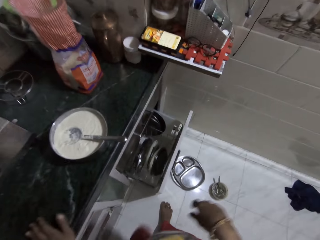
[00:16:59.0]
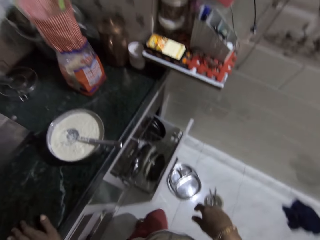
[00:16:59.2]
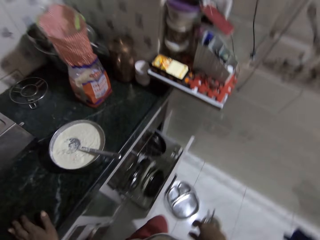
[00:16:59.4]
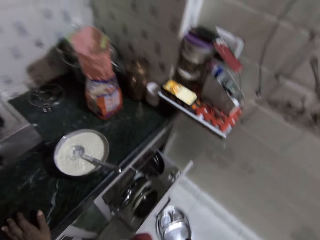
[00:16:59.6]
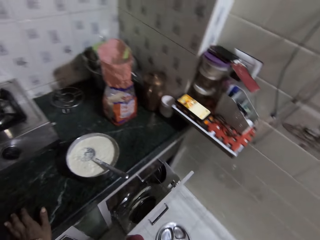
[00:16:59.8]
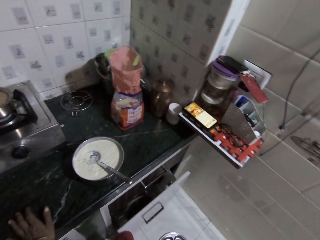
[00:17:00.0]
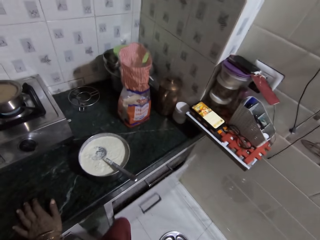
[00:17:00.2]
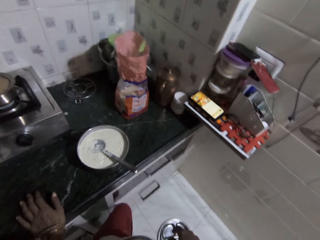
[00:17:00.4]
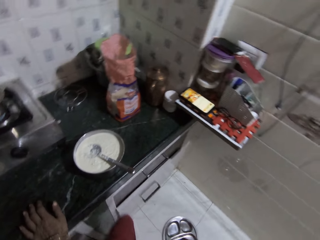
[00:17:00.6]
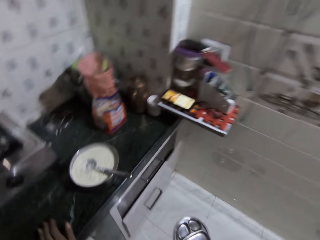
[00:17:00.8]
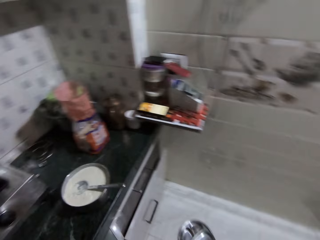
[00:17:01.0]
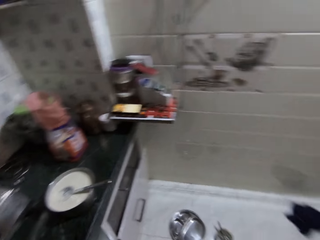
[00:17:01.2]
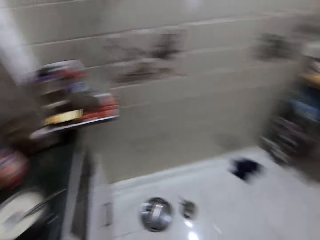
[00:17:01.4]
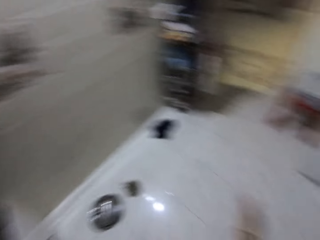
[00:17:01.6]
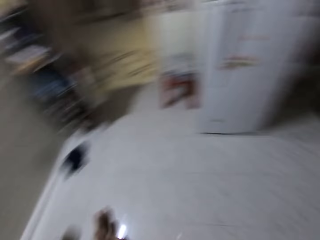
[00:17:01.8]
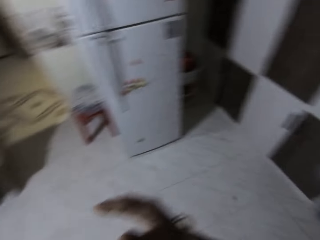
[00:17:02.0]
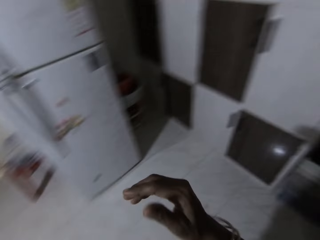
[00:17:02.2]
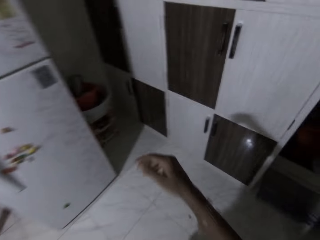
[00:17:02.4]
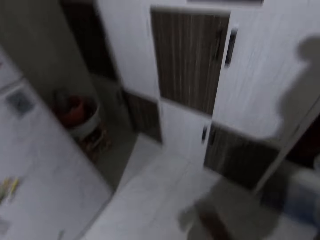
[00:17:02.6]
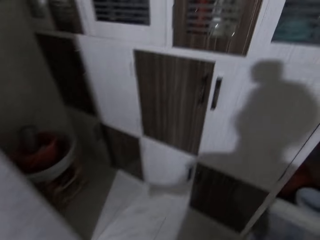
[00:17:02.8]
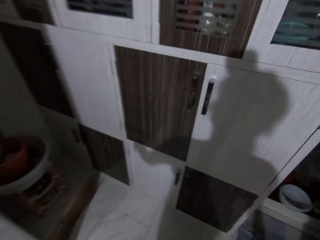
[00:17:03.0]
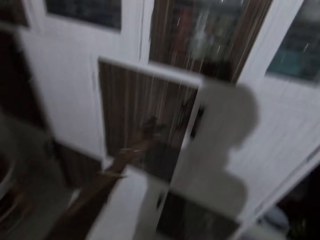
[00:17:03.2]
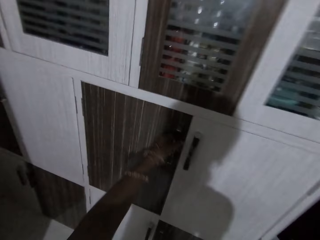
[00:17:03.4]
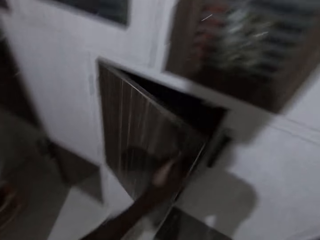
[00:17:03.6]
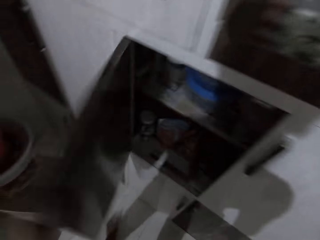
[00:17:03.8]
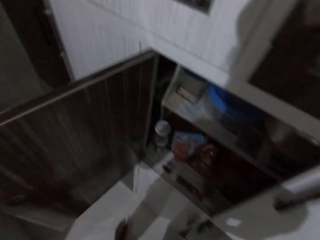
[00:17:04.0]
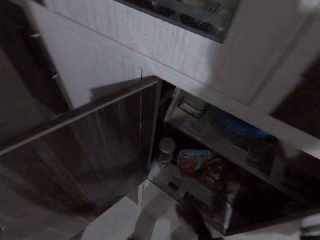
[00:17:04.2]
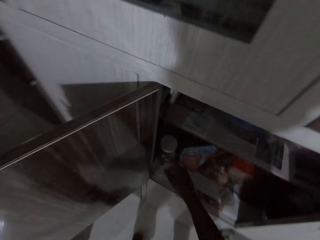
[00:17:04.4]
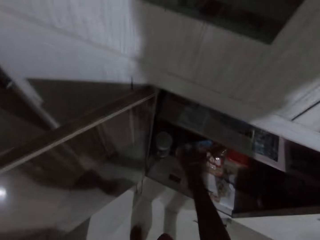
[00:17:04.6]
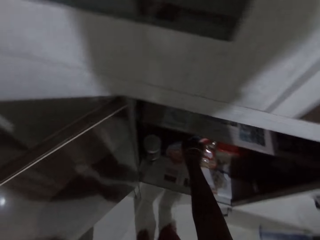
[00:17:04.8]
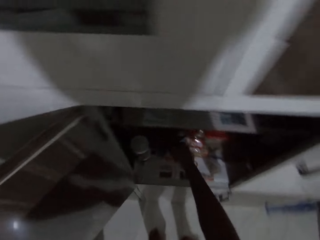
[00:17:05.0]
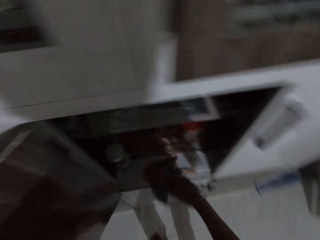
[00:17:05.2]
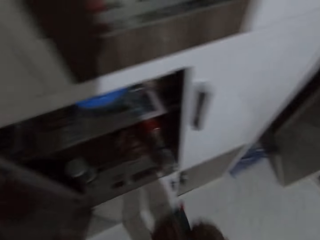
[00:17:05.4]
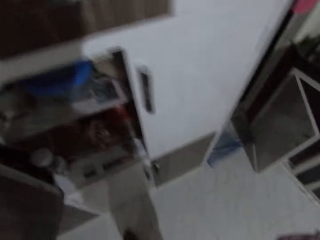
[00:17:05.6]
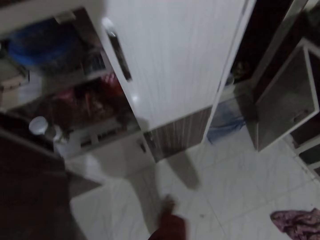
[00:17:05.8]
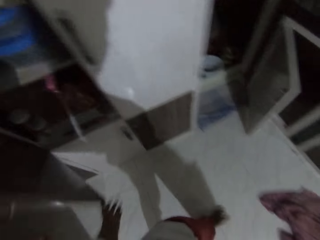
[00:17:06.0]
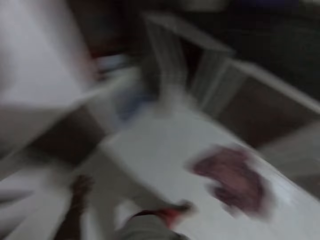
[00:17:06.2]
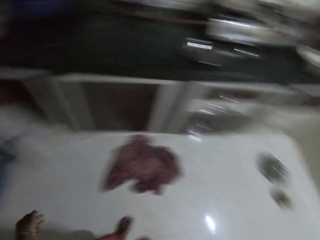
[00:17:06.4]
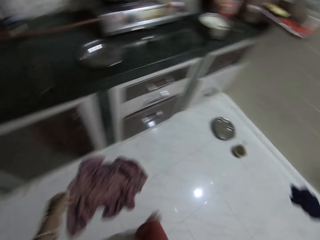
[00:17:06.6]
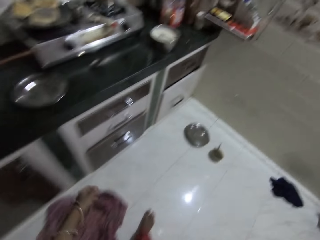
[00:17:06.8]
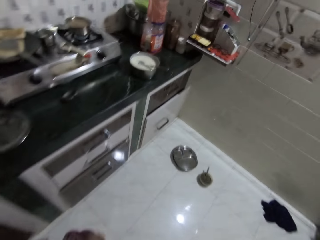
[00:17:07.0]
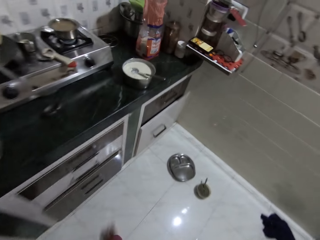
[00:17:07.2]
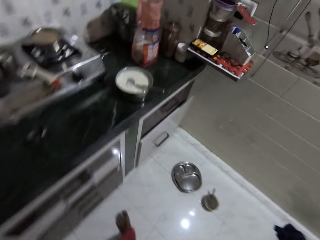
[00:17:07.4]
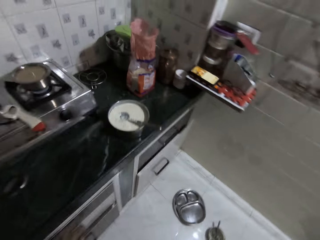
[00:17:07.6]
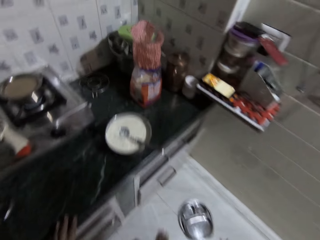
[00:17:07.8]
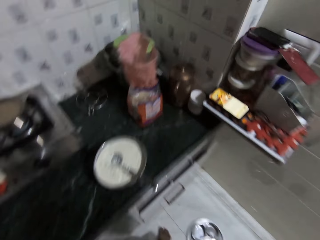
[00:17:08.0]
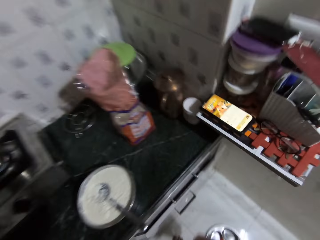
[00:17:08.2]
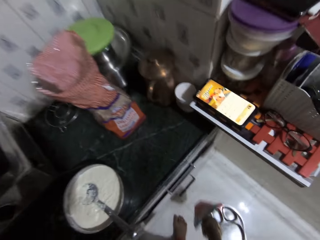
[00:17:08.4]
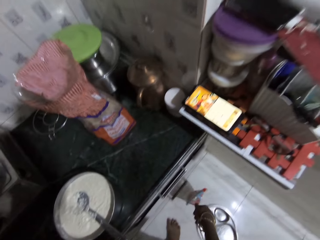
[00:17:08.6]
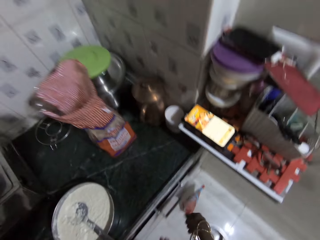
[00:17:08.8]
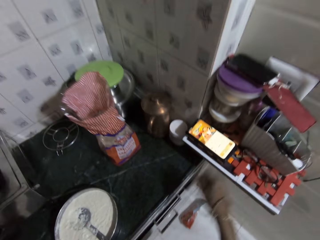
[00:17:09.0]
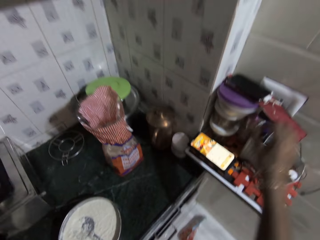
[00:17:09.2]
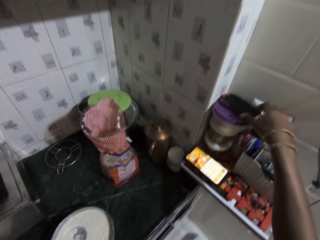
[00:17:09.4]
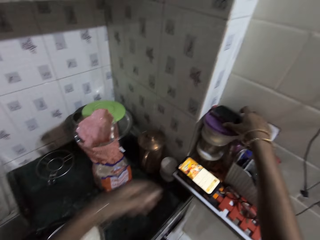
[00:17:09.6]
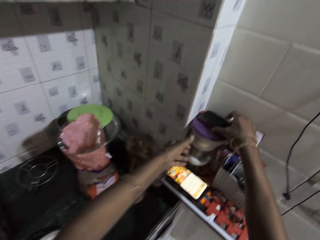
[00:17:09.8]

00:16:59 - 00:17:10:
The camera wearer looks around the kitchen. He closes a drawer with his right leg. He claps his hands. He walks around the kitchen. He opens a cabinet with his left hand. He picks up a sachet from the cabinet with his right hand. He closes the cabinet with his left hand. He drops the sachet on the floor with his right hand. He picks up a phone from a container with his right hand.

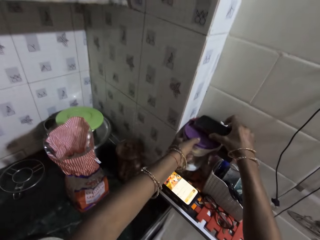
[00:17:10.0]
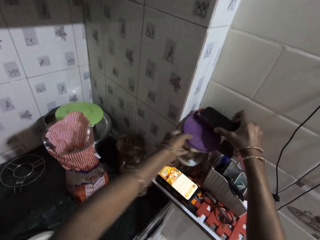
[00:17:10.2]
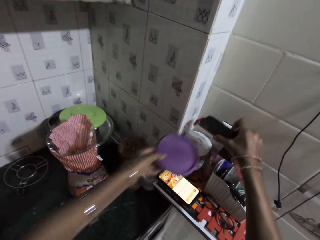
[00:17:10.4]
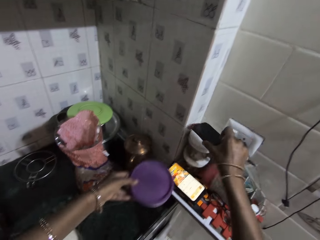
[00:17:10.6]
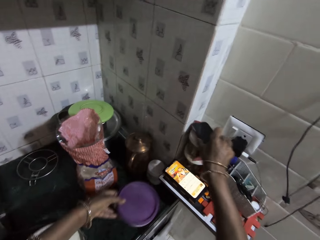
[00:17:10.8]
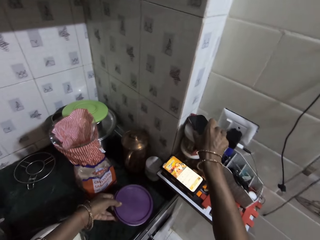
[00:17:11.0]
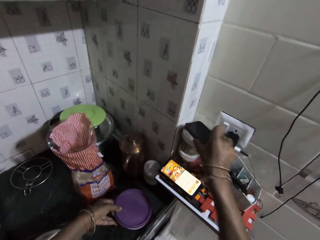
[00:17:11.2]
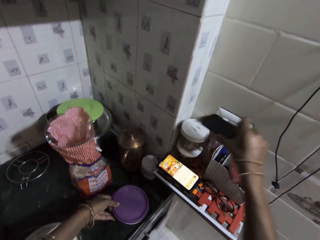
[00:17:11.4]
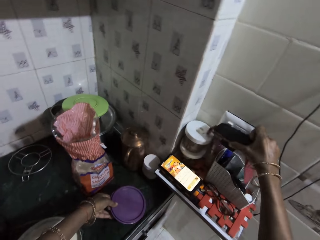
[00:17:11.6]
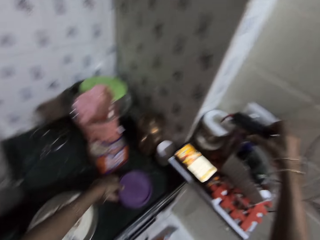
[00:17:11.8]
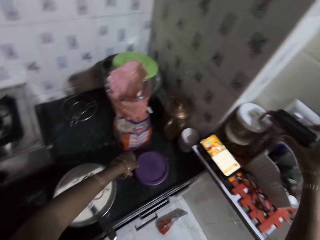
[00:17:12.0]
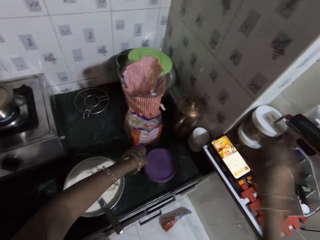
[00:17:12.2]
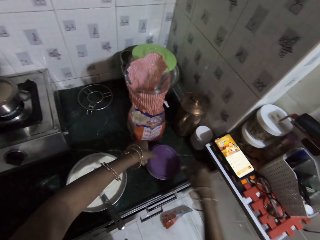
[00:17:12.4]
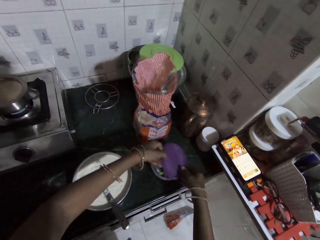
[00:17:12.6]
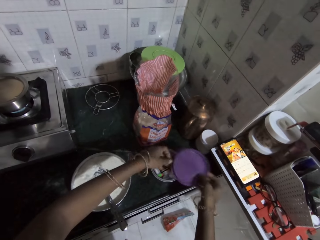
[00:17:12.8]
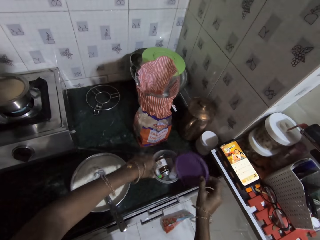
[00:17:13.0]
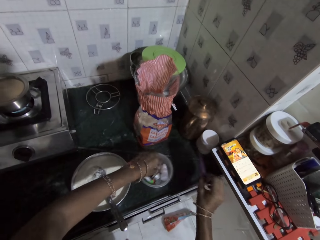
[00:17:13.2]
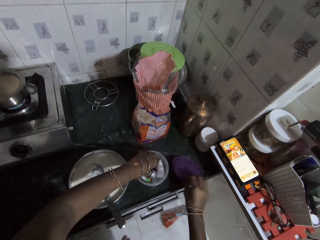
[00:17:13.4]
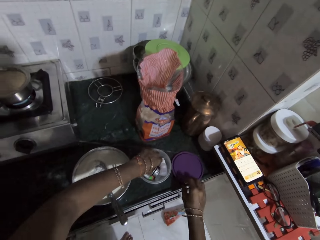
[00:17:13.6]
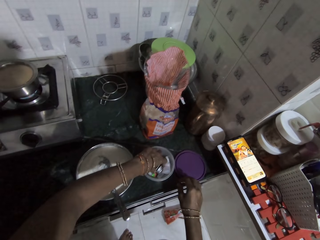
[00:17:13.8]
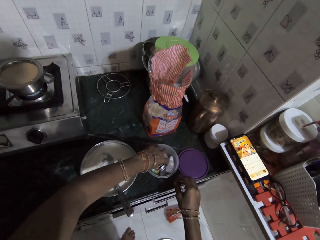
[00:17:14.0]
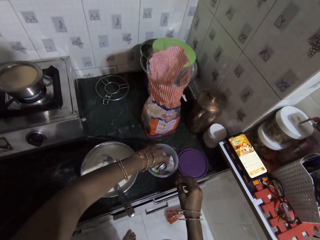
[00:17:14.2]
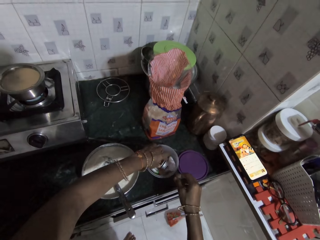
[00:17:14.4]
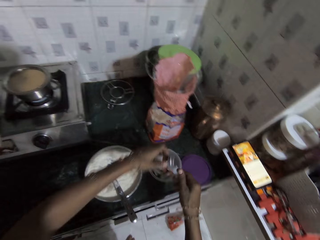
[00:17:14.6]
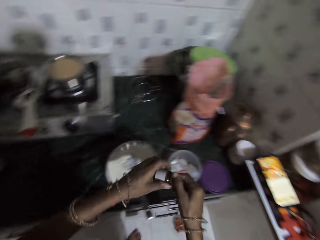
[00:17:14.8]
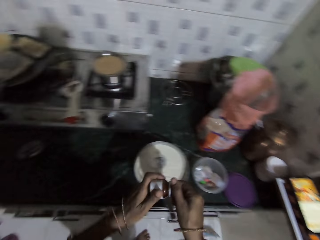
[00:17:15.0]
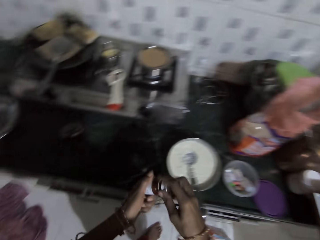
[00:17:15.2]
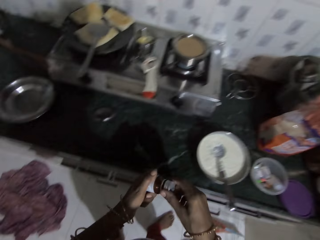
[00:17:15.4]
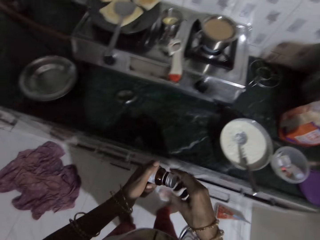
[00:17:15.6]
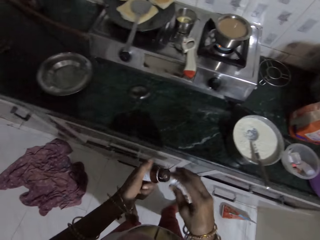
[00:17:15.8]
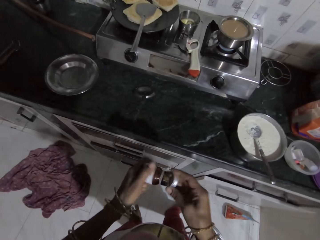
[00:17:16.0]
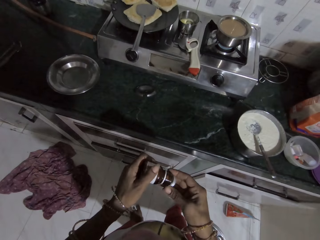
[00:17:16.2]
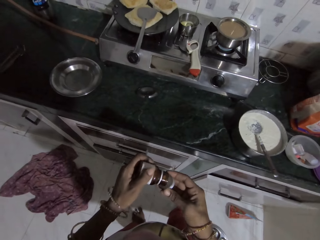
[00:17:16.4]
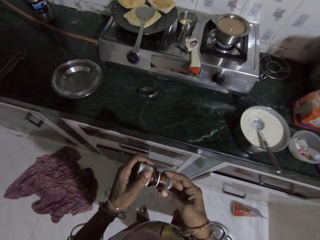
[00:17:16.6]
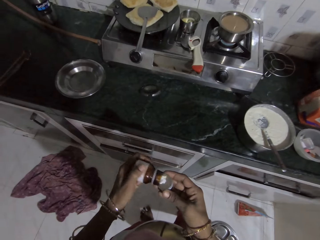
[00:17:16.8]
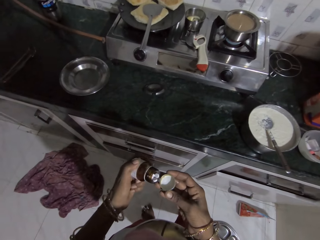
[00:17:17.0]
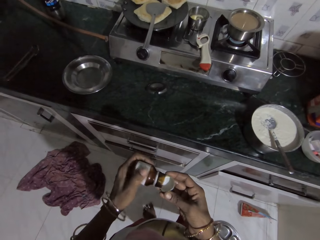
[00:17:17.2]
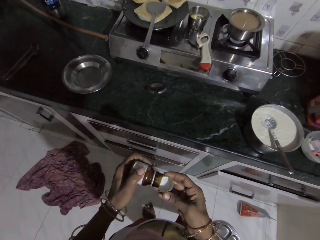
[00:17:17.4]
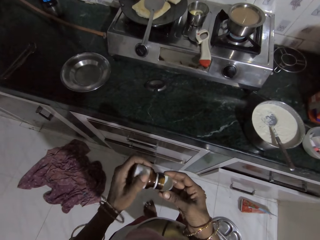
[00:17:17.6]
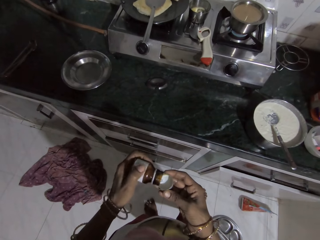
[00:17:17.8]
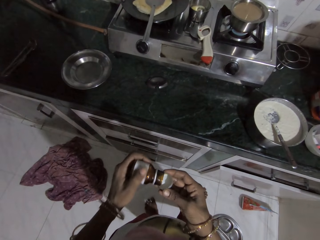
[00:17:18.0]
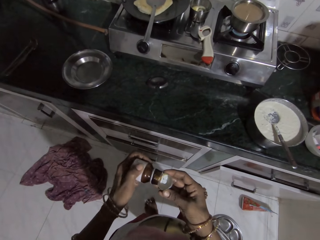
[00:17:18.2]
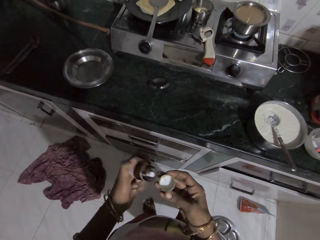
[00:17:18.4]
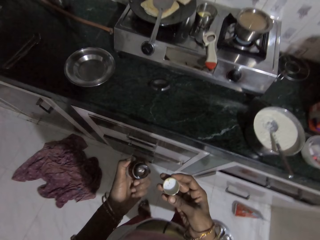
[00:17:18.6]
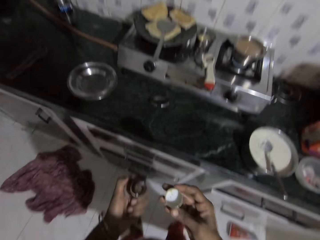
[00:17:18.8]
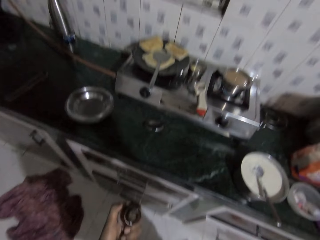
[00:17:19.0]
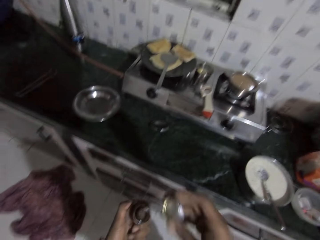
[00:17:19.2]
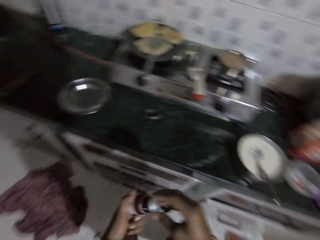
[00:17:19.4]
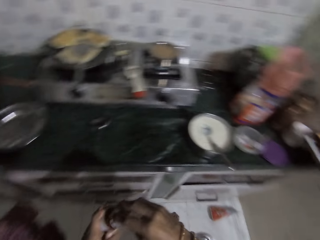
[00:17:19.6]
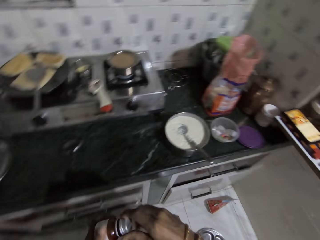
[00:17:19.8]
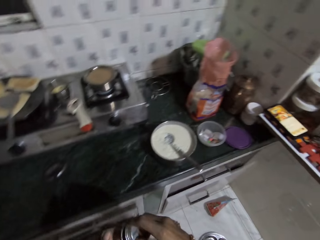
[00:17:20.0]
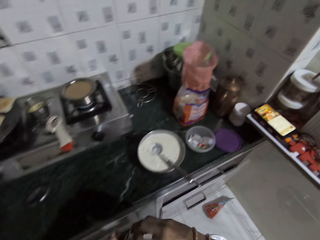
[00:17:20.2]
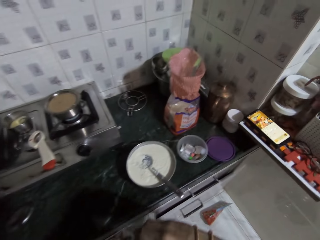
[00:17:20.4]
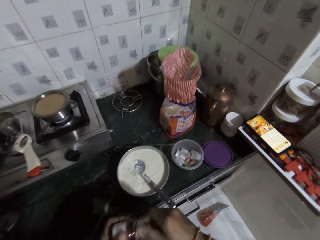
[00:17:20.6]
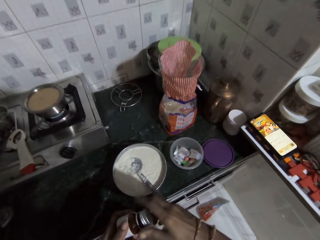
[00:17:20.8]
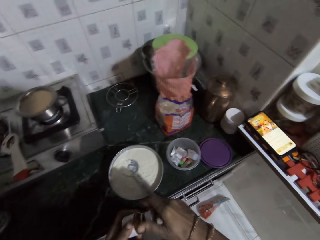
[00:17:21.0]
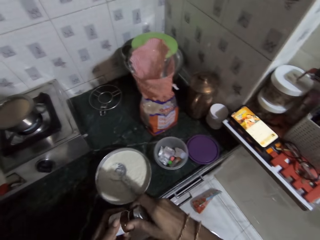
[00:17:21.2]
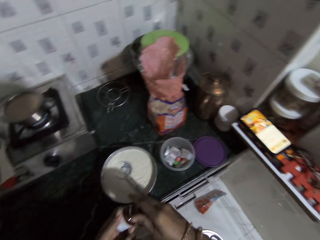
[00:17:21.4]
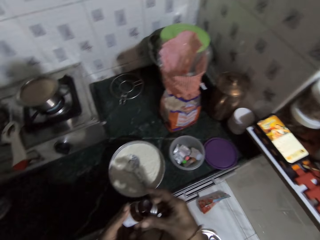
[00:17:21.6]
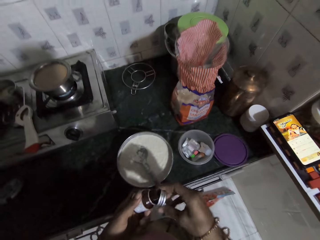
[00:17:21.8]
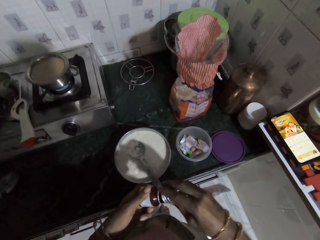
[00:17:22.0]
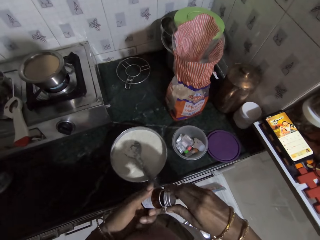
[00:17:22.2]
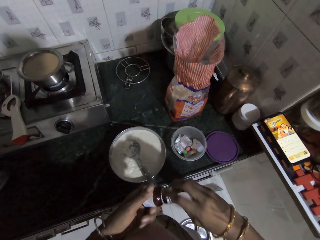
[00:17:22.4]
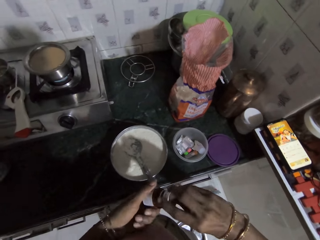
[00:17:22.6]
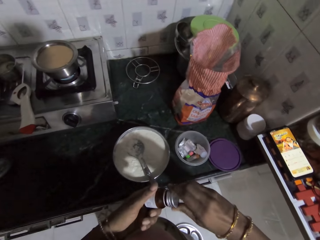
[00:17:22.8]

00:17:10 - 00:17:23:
The camera wearer picks up the container from a shelf with his left hand. He places the phone on the container with his right hand. He puts the container on the countertop. He places the phone on a charger with his right hand. He opens the container on the countertop with his left hand. He passes a cover from his left hand to his right hand. He moves the container with his left hand. He places the cover on the countertop with his right hand. He picks up a bottle from the container with his left hand. He opens the bottle in his left hand with his right hand. He pours a tablet from the bottle in the cover in his right hand. He puts the tablet in the cover into his mouth with his right hand. He covers the bottle in his left hand with the cover in his right hand.
